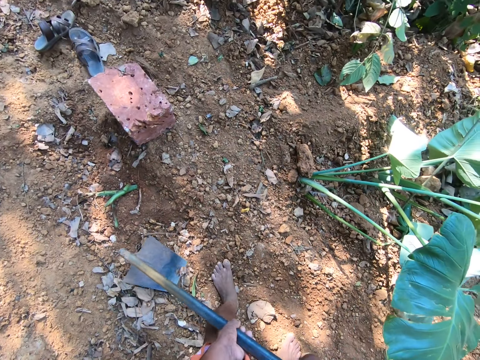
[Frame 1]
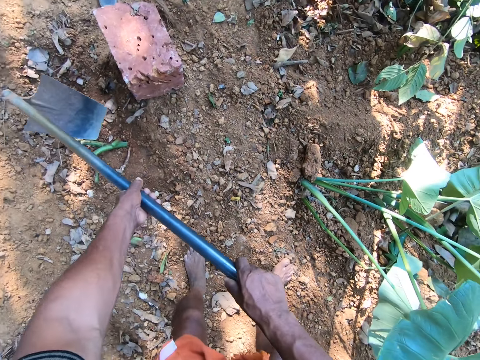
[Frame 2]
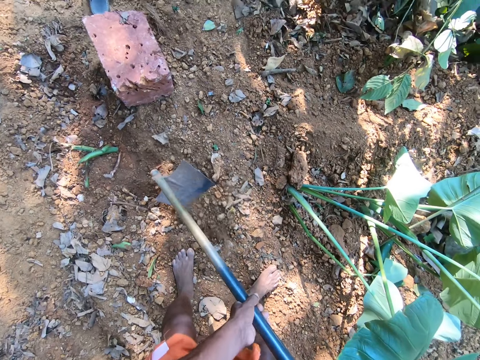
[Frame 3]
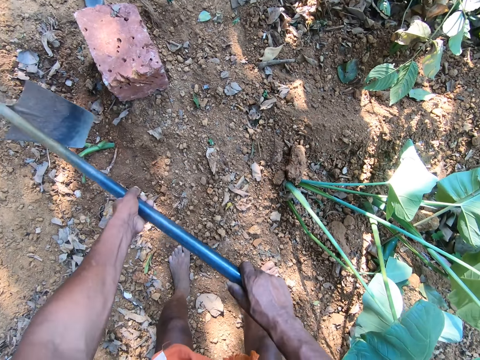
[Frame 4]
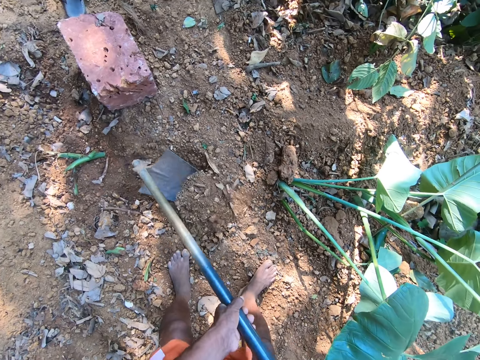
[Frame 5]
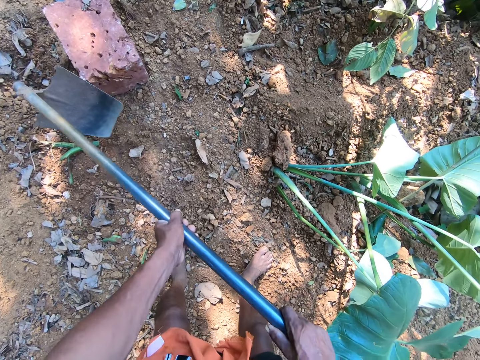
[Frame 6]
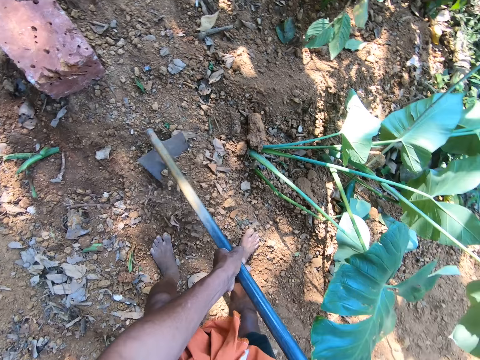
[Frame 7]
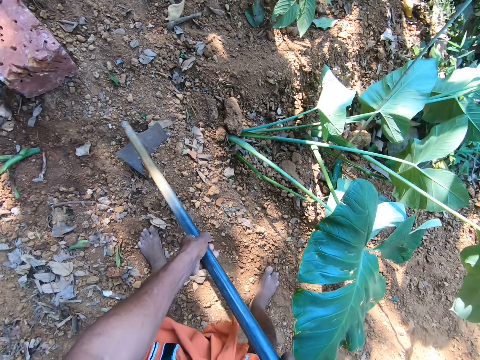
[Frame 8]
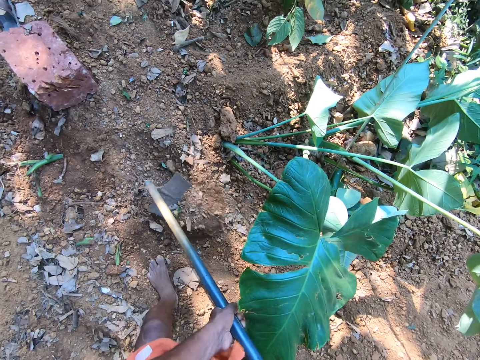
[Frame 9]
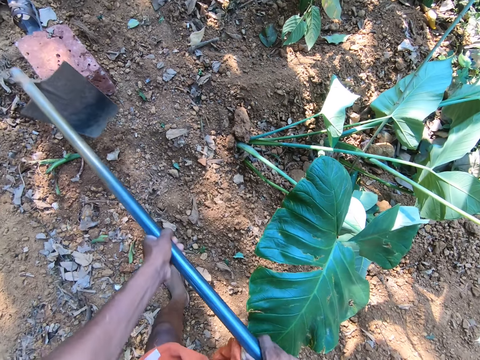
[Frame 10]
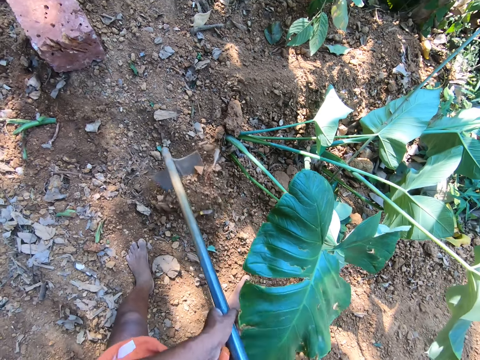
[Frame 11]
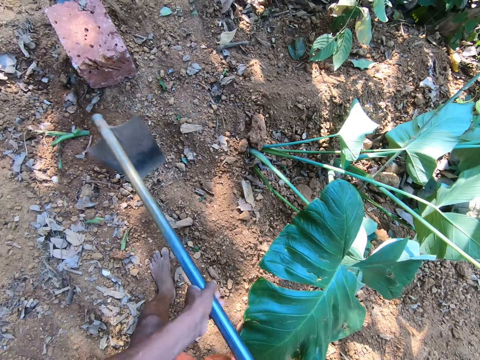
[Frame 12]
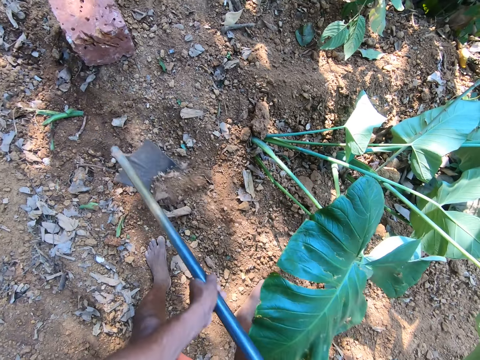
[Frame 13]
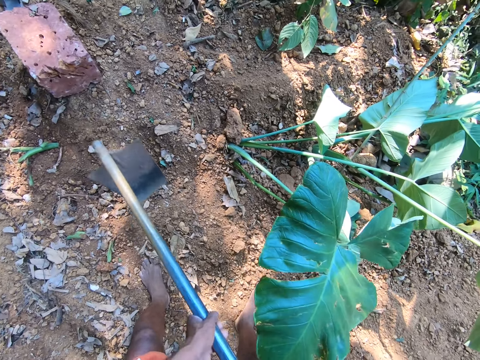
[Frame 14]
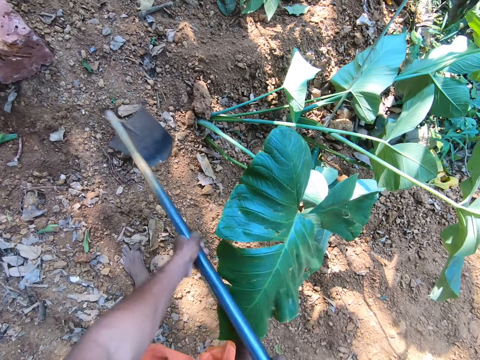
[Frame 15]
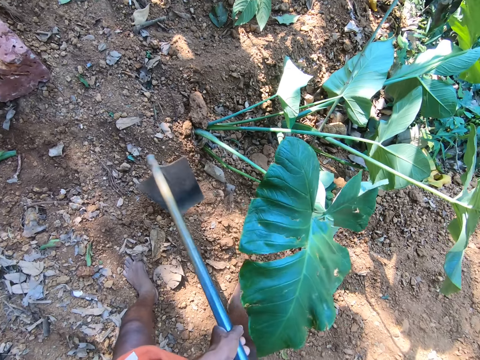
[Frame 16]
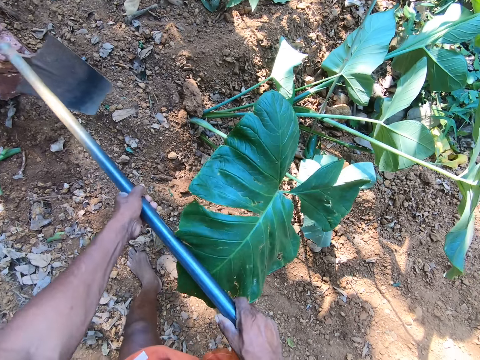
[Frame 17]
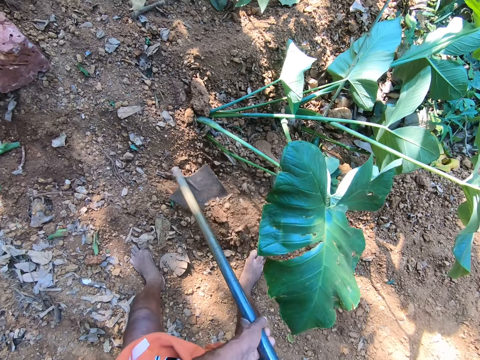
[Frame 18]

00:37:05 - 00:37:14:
The camera wearer digs the soil with the hoe in both hands. He digs the ground with the hoe again. A man speaks to the camera wearer.

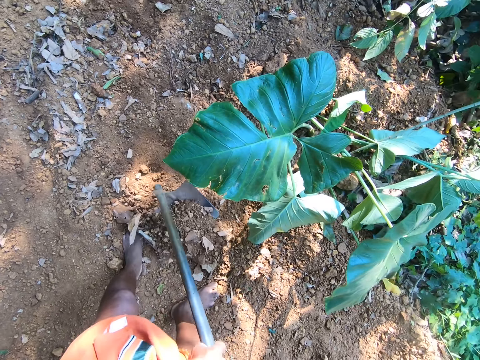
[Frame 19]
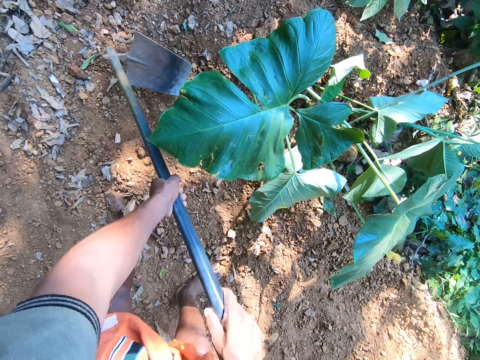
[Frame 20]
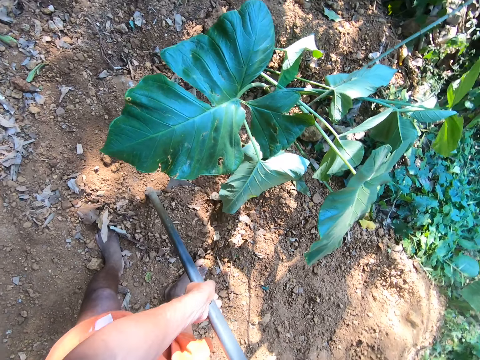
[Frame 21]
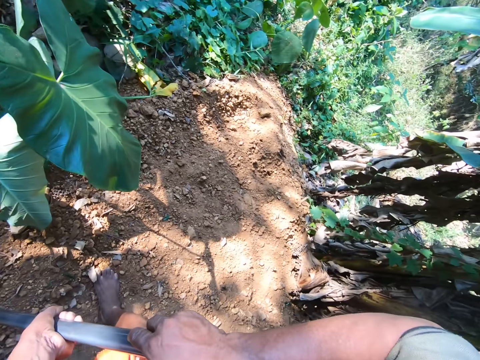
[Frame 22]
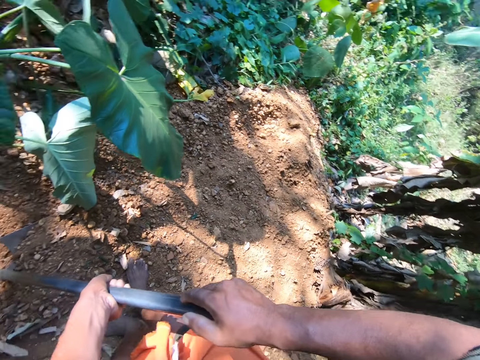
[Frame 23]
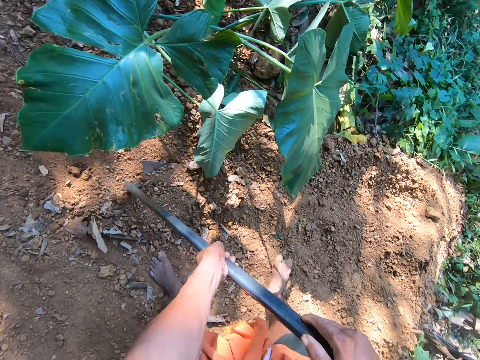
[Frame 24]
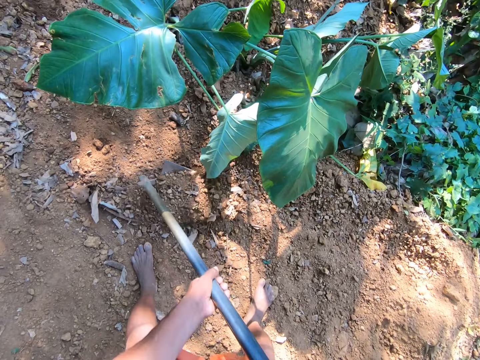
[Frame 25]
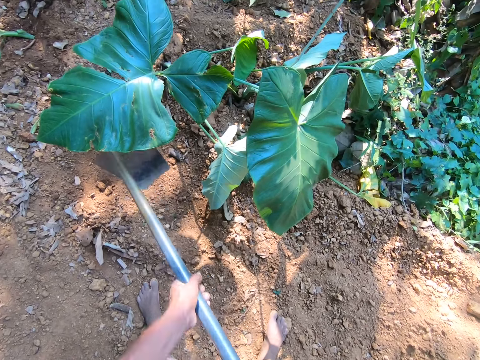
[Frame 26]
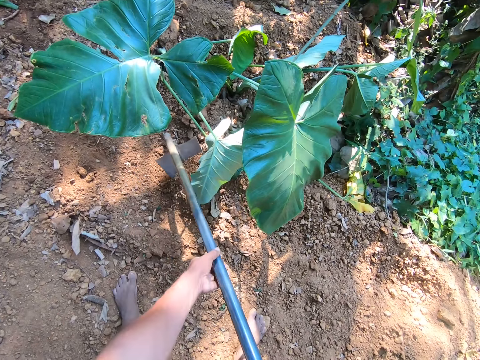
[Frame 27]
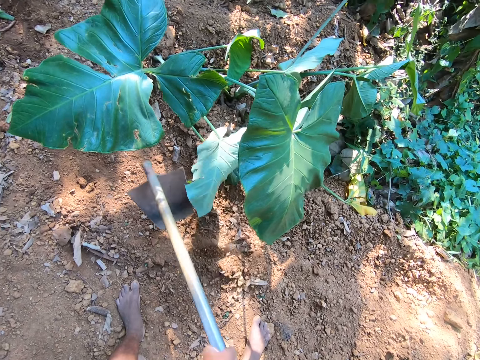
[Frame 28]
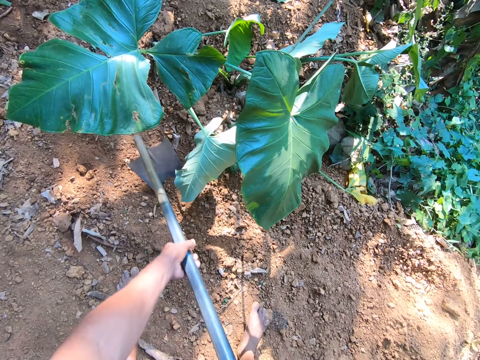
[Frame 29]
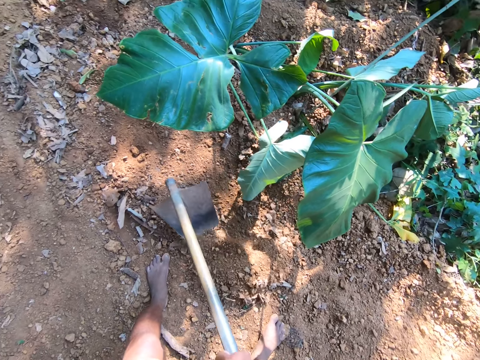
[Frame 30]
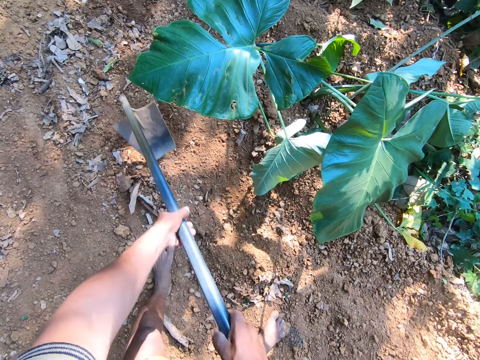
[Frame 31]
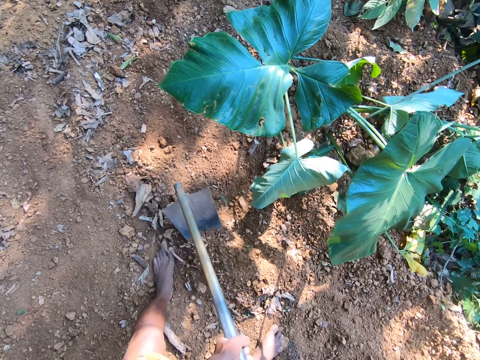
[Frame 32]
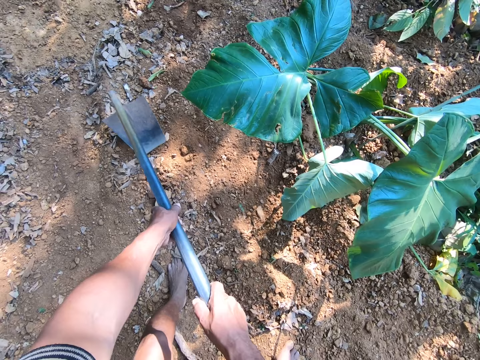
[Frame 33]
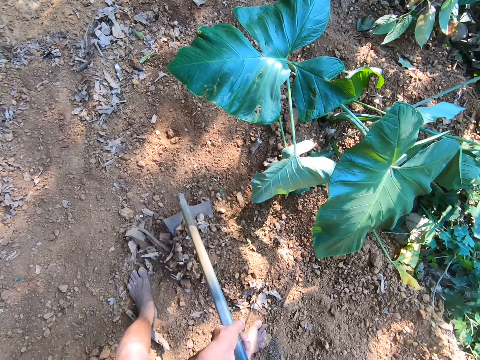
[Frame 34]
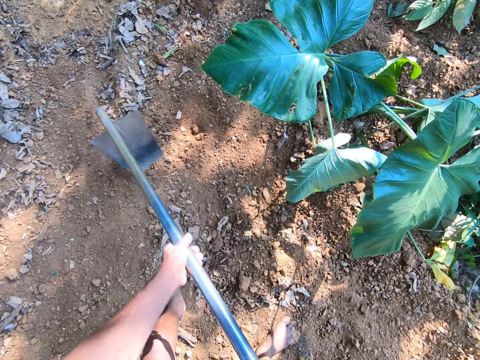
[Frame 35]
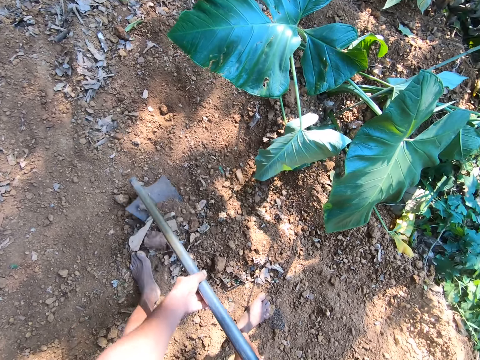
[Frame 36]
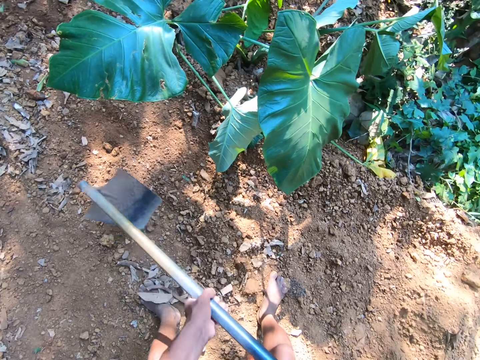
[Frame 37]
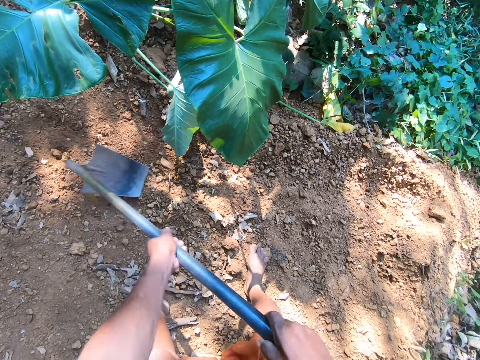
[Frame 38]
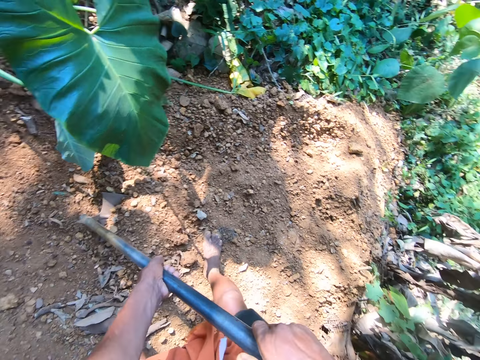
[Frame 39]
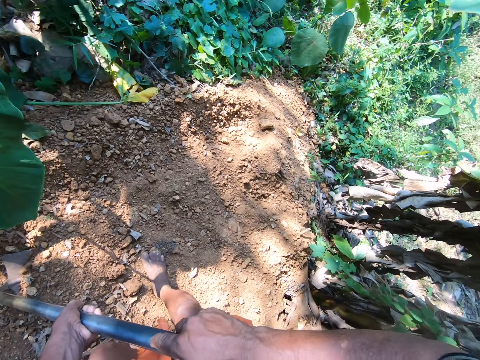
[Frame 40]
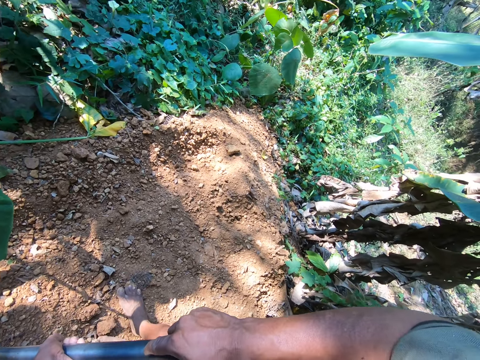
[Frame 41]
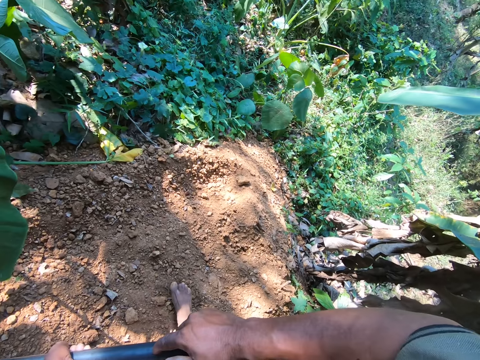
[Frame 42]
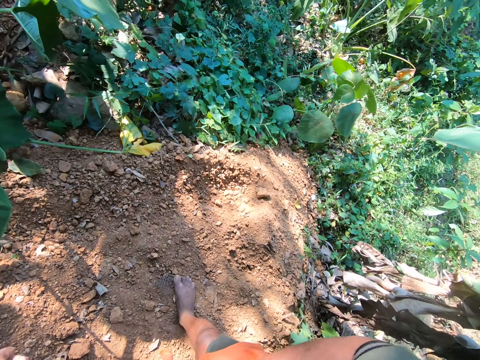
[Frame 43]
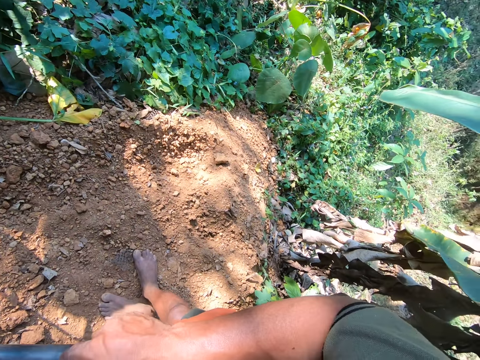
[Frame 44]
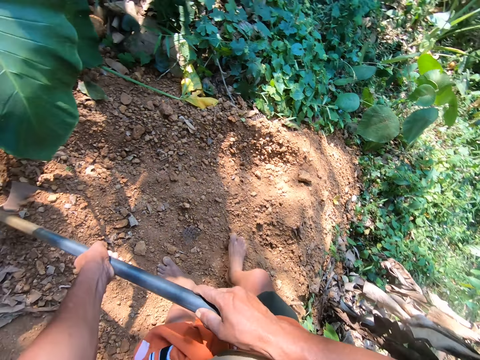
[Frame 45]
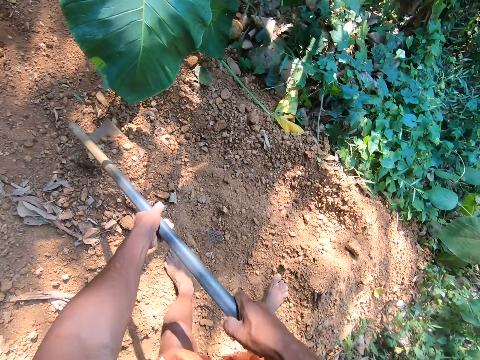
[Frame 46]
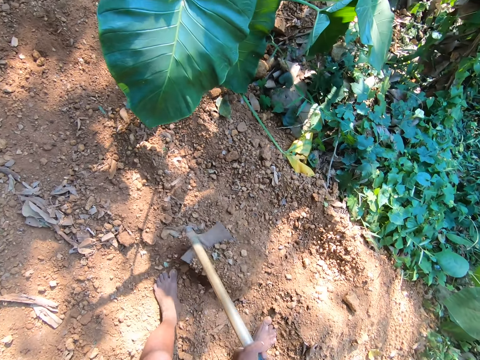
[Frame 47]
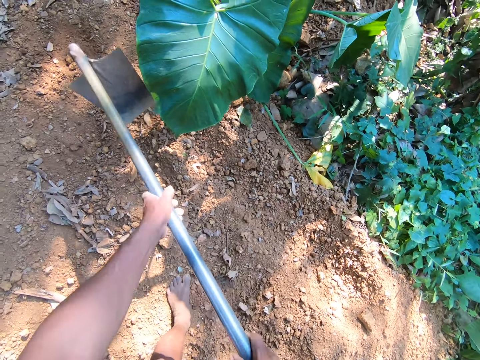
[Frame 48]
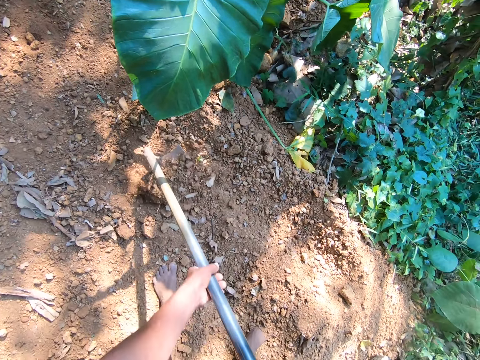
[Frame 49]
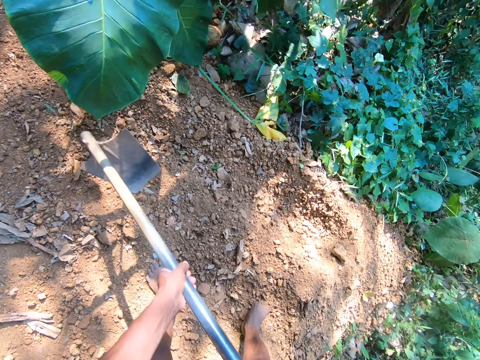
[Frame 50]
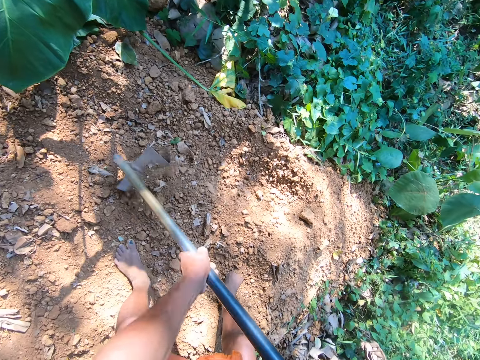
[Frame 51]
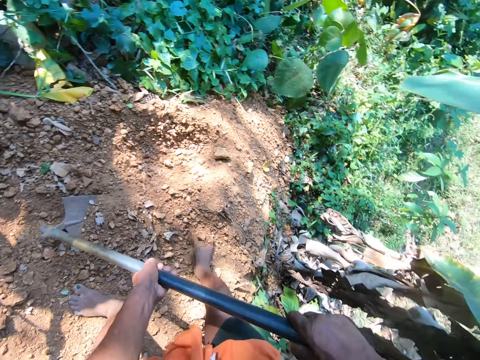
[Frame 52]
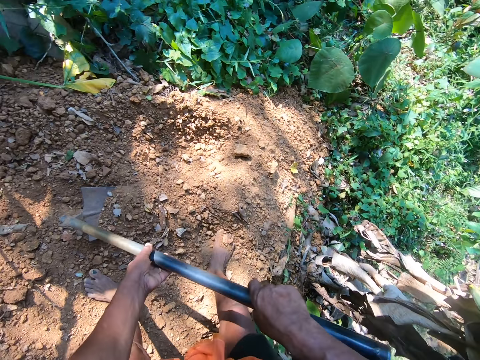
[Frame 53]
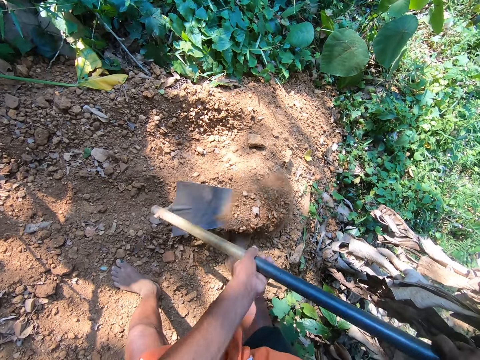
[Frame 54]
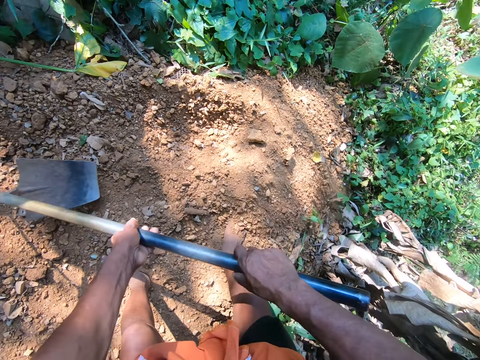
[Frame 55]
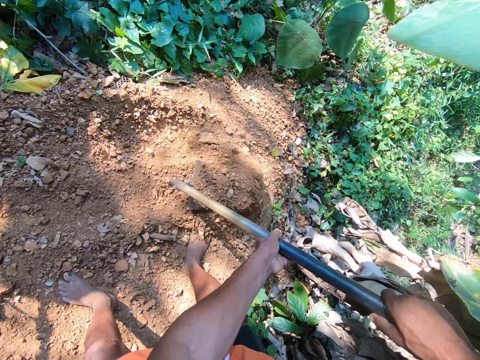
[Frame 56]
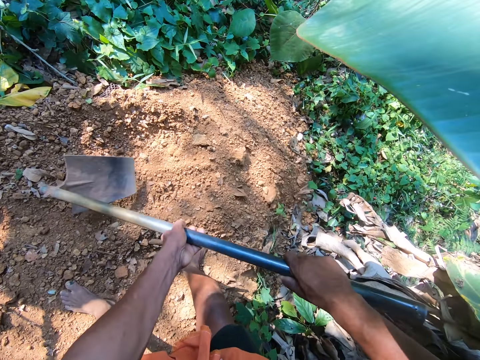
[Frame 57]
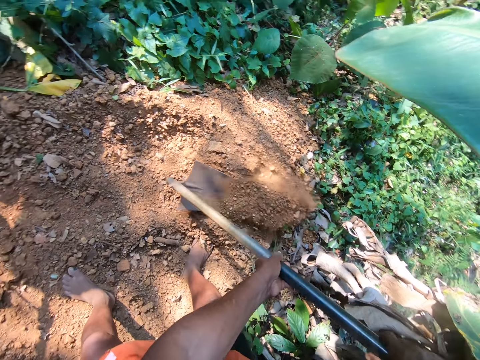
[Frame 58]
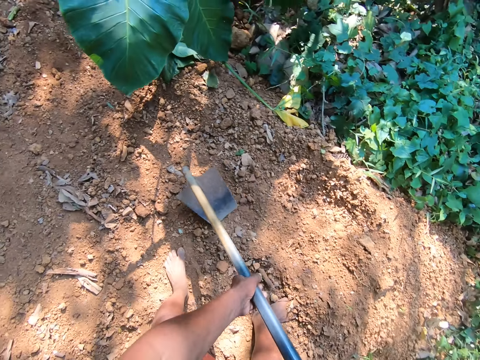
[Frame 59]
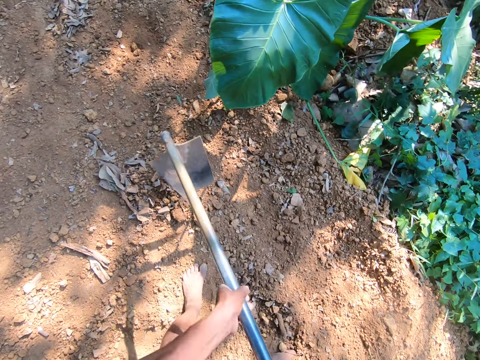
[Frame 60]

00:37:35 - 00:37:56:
The camera wearer looks around. They dig the ground with a hoe. They look around. They dig the ground with the hoe.
